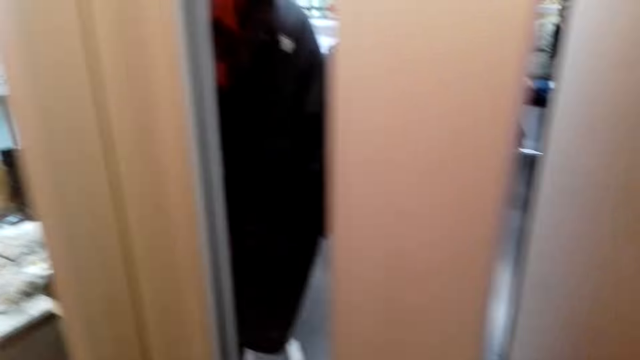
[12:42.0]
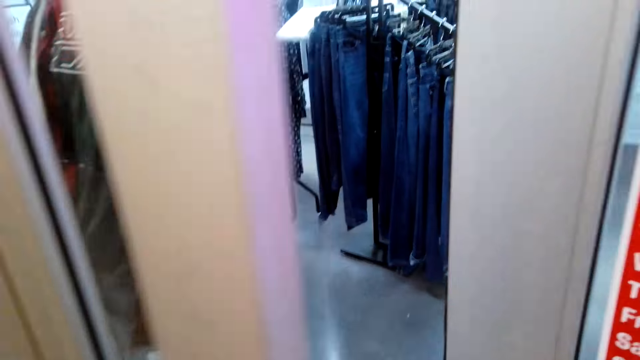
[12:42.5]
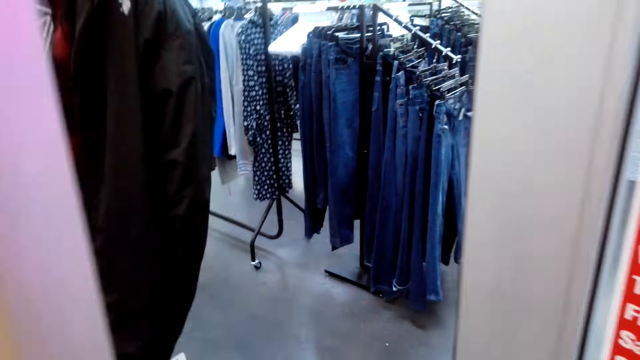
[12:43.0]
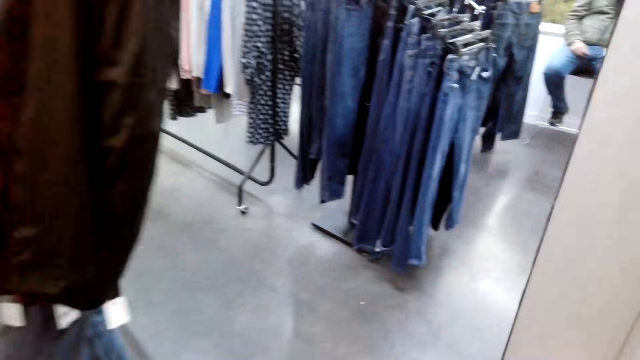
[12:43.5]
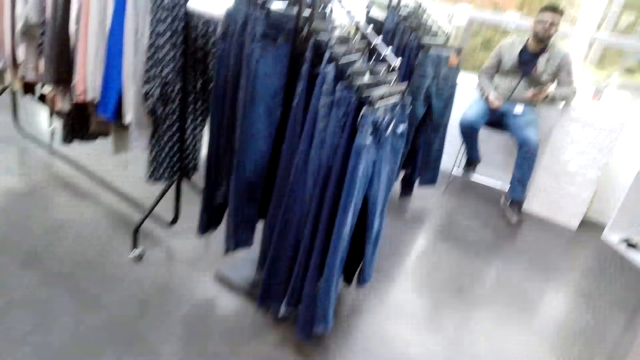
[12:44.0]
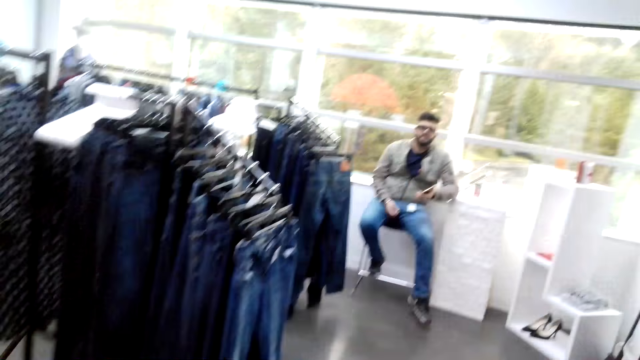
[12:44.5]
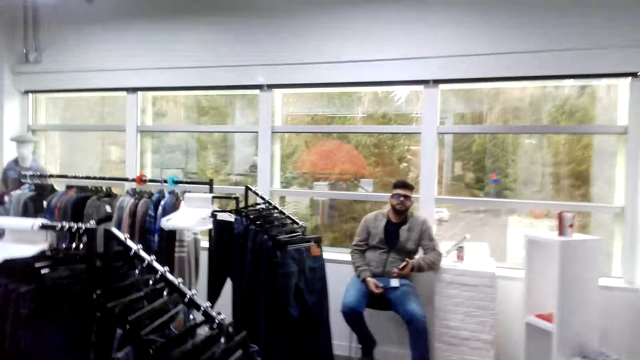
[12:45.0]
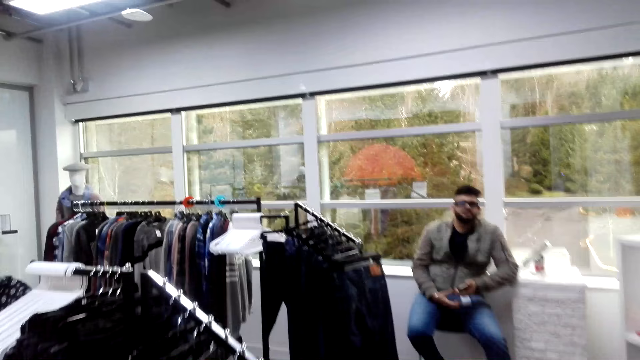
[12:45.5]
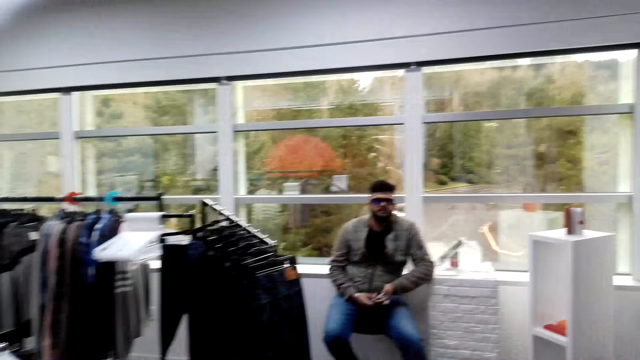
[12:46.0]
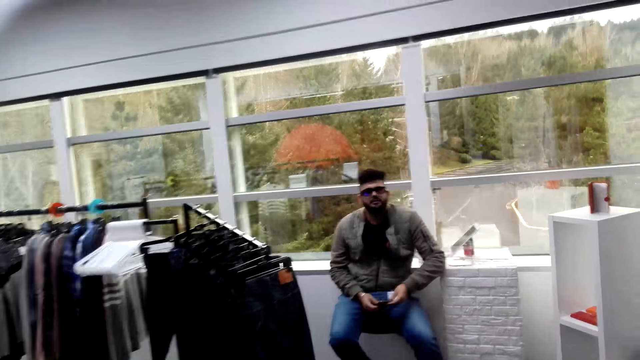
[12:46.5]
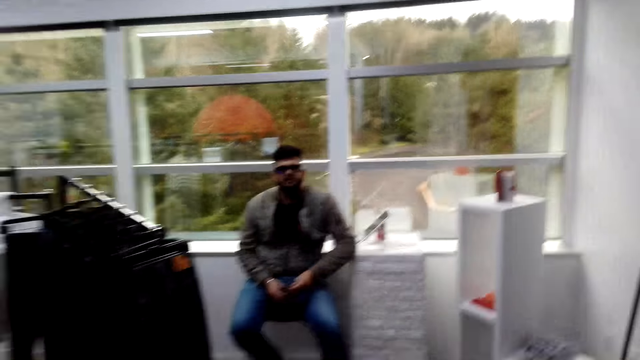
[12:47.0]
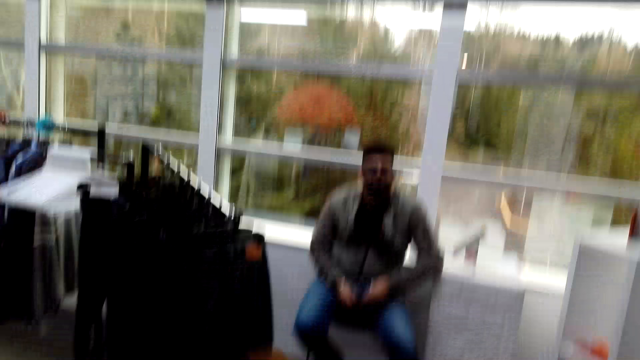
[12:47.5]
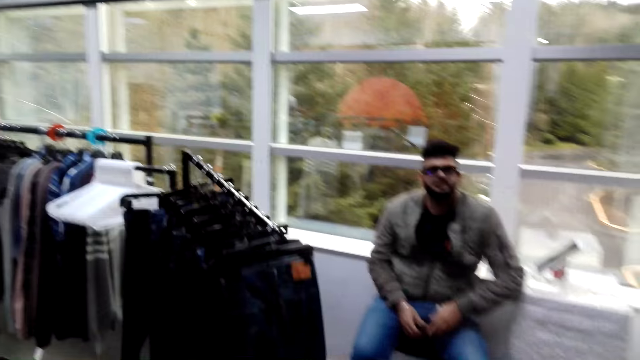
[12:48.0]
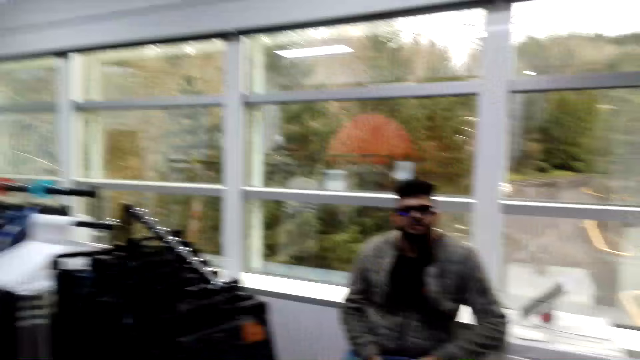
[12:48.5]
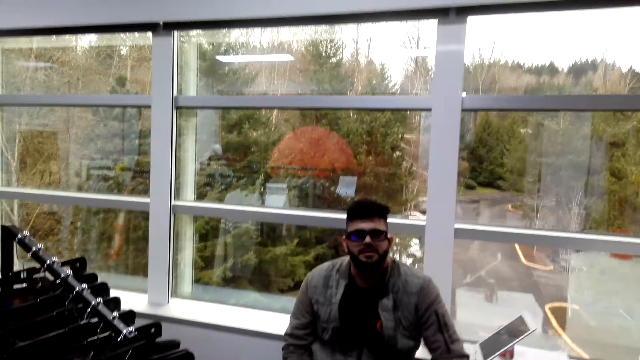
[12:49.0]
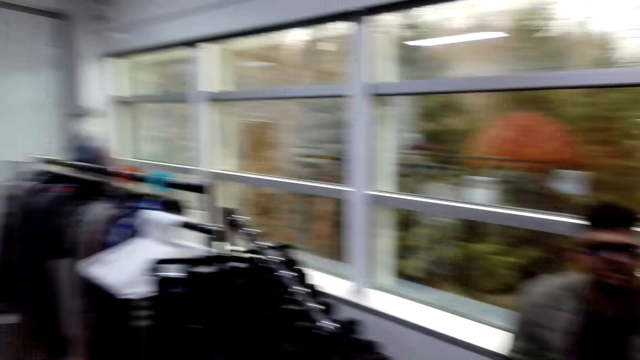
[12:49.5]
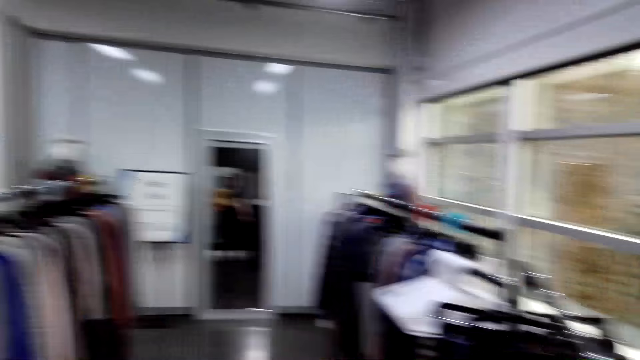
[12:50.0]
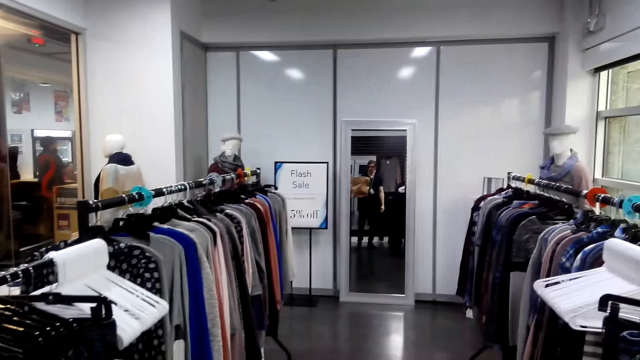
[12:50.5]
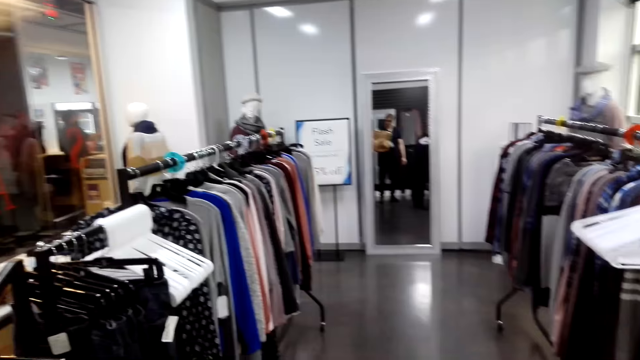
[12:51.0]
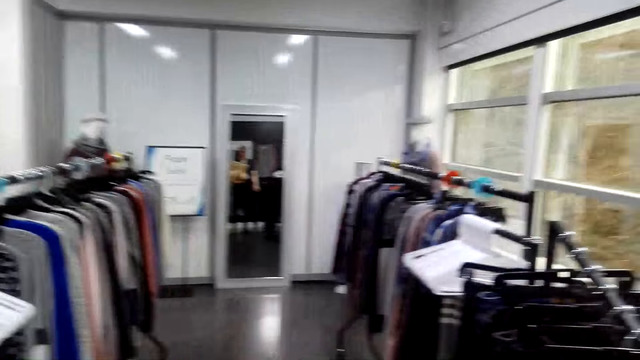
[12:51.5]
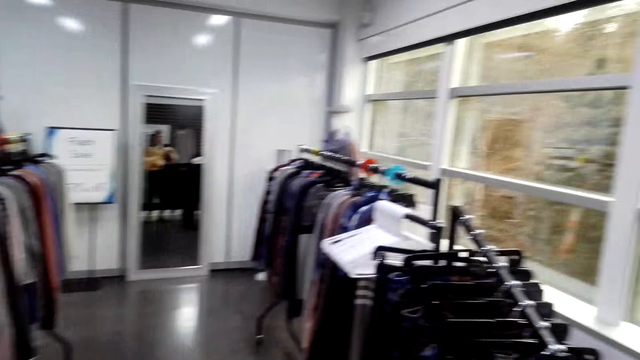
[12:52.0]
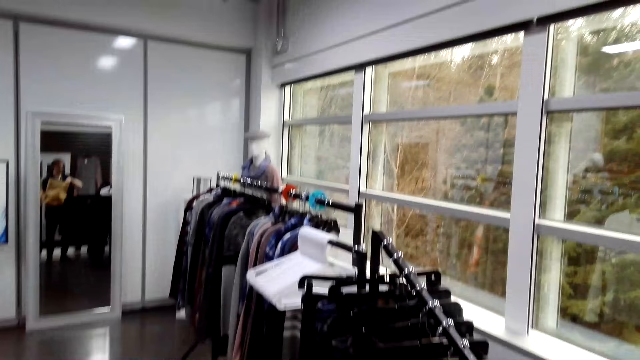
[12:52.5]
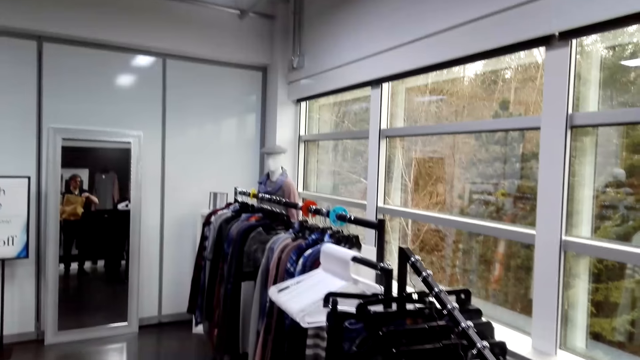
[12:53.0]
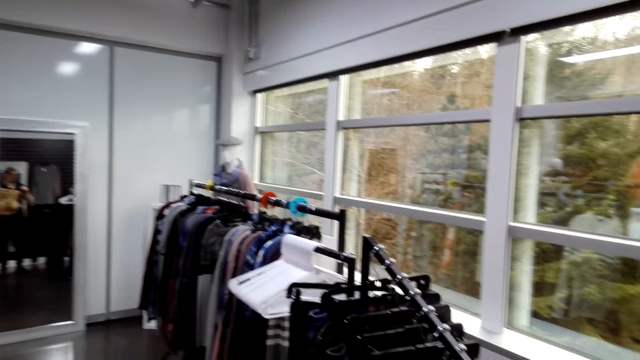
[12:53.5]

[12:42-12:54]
The camera wearer opens the door. They walk around. A man talks. The camera wearer looks around.

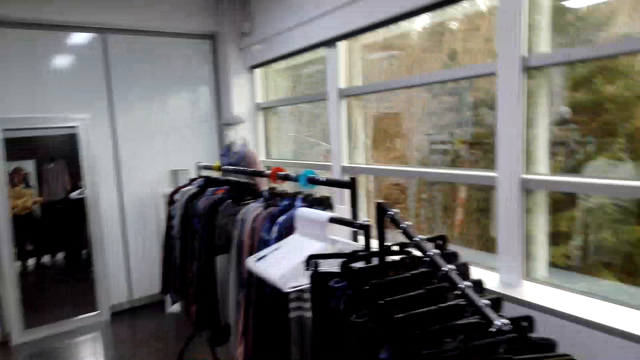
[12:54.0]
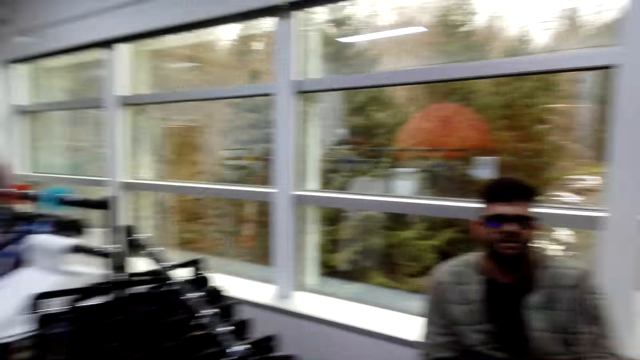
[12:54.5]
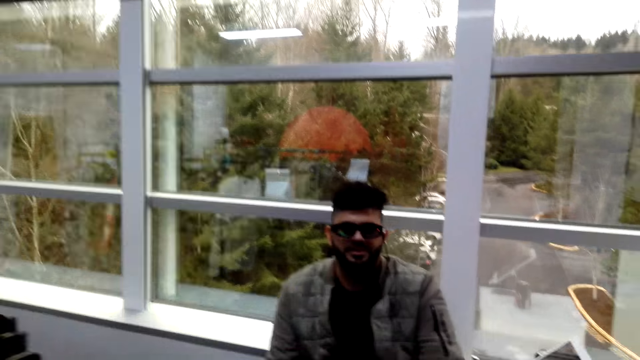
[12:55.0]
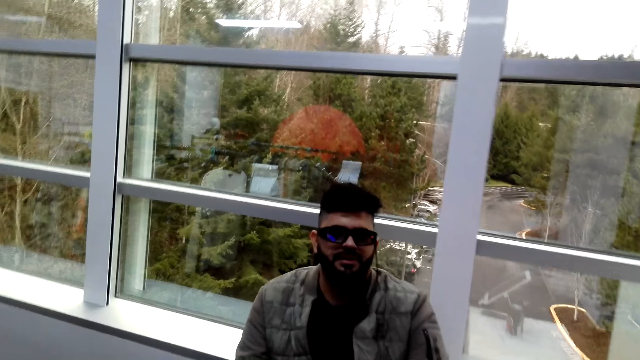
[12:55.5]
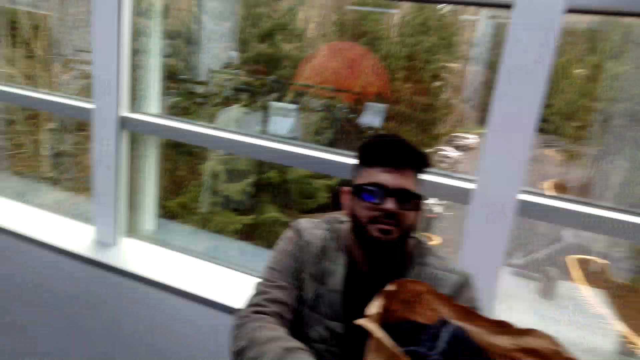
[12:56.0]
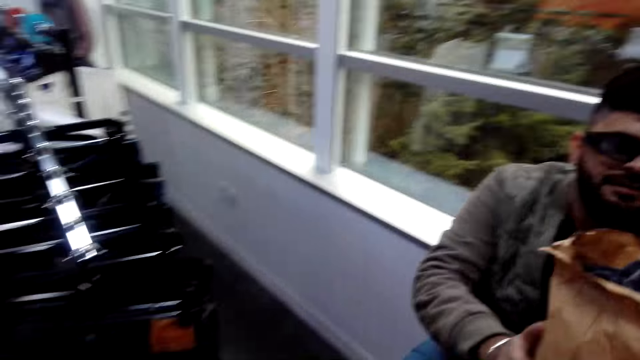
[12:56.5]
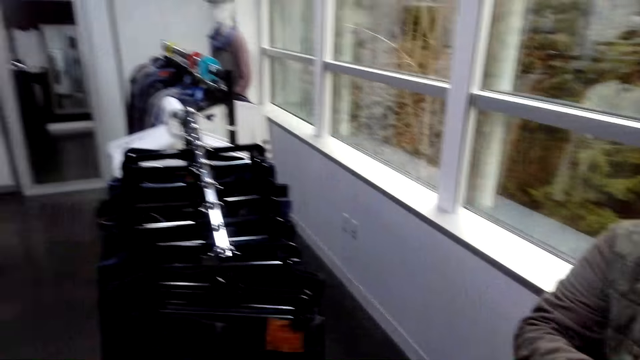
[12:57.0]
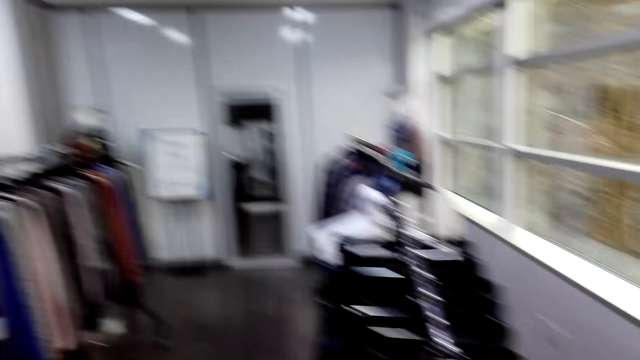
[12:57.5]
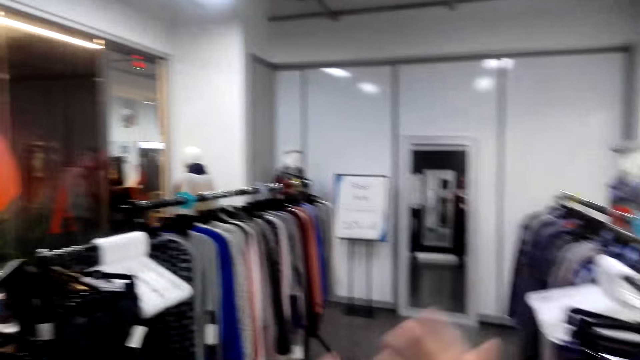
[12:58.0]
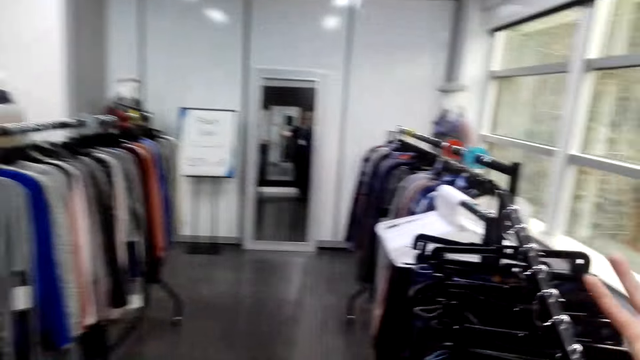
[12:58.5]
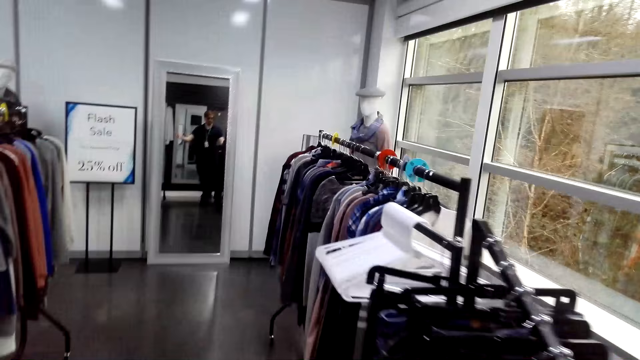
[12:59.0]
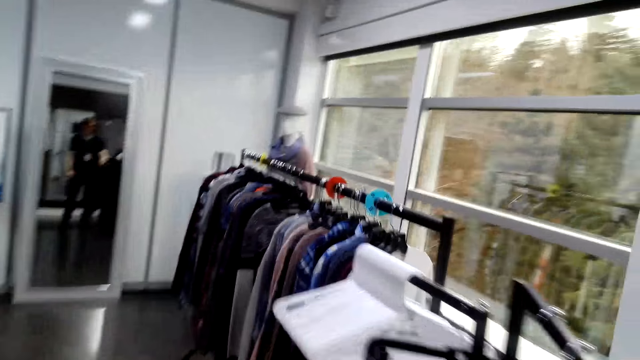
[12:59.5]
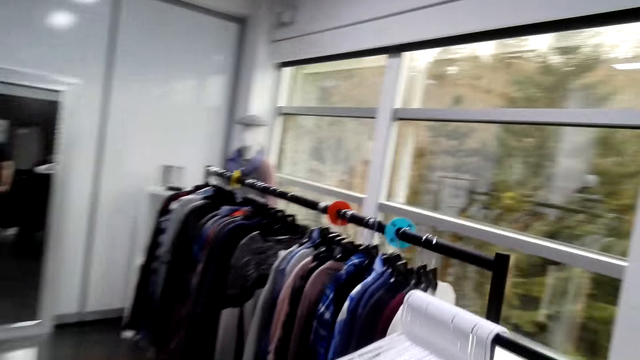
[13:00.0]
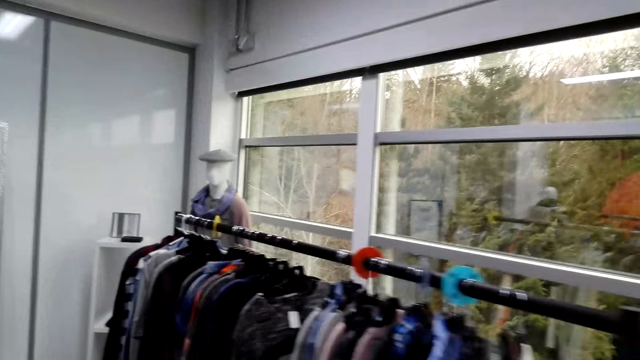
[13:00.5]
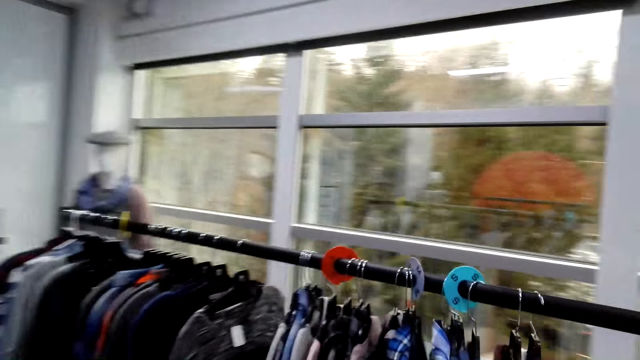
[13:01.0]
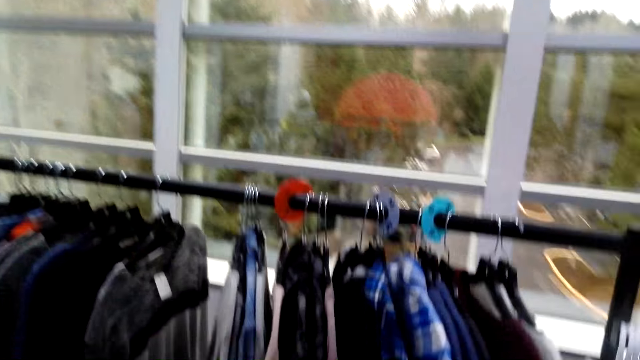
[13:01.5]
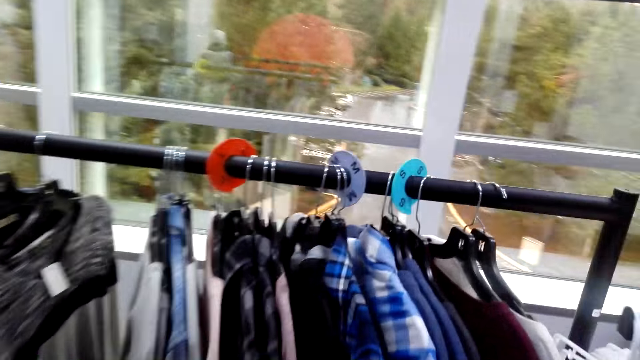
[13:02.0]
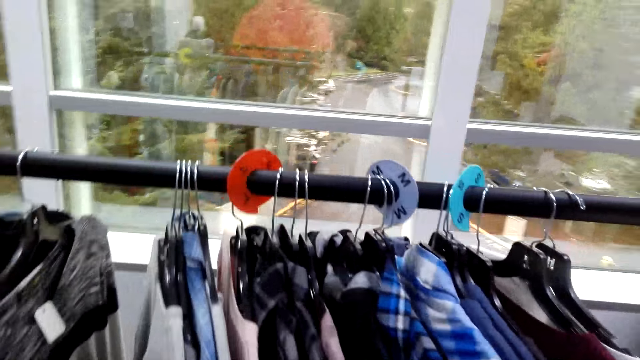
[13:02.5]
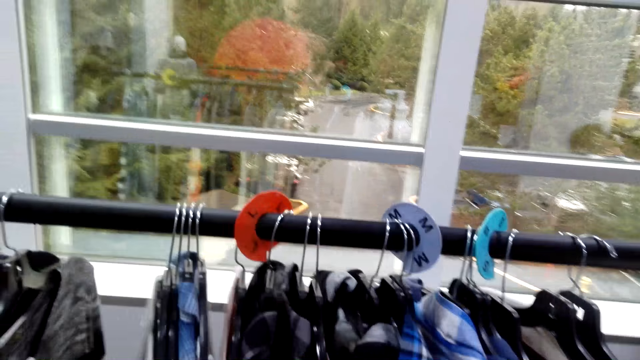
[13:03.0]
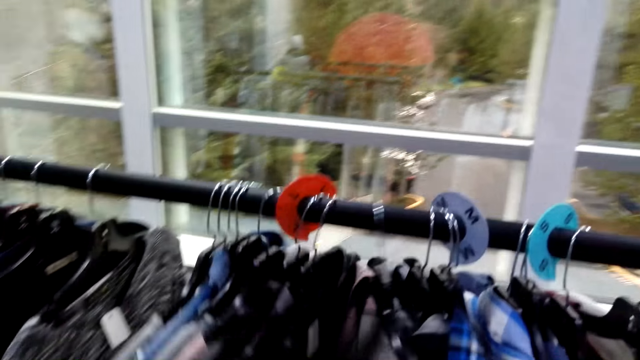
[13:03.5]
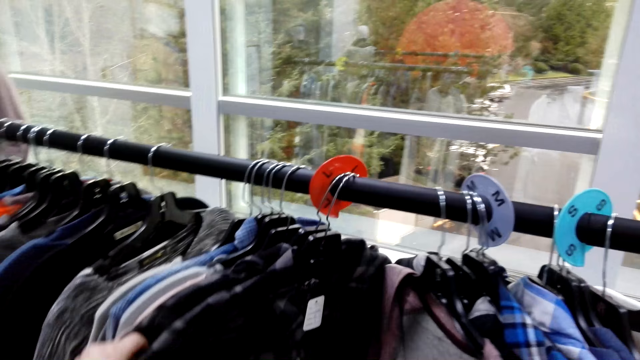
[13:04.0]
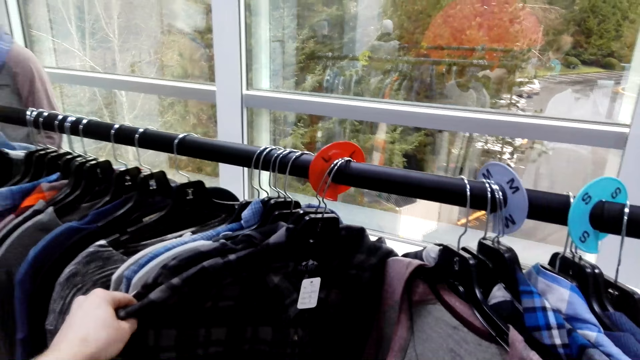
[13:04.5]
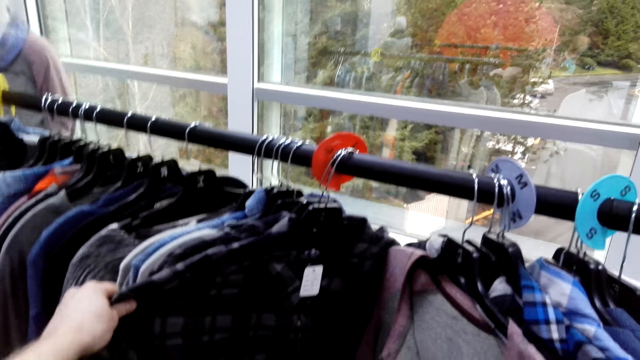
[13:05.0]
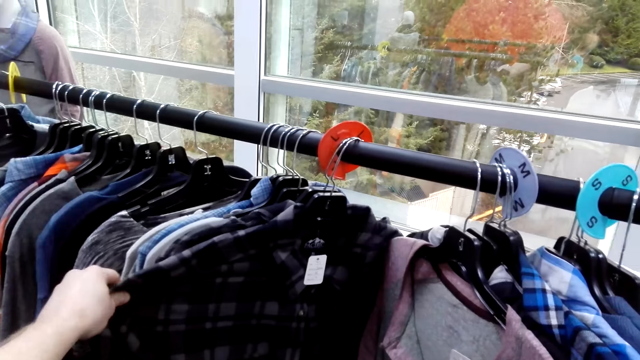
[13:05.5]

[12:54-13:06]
The camera wearer drops the package. They look around. They touch the clothes. They walk around. They look at the clothes.
